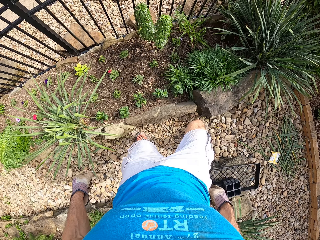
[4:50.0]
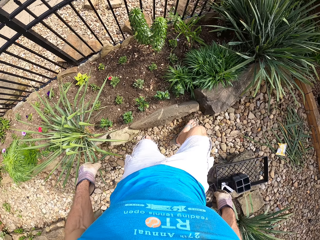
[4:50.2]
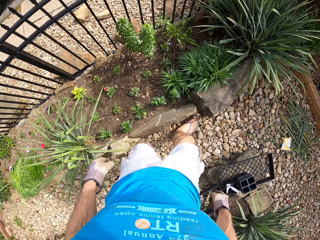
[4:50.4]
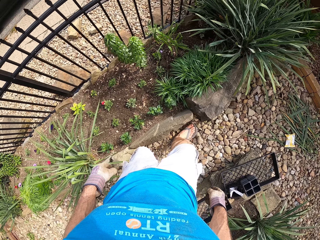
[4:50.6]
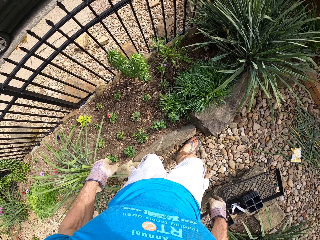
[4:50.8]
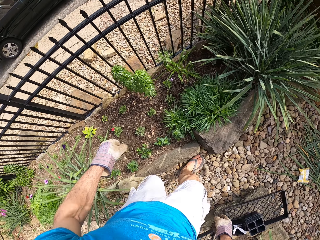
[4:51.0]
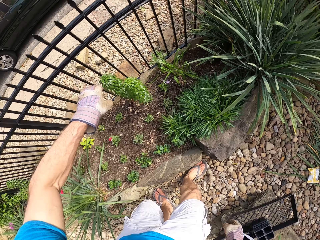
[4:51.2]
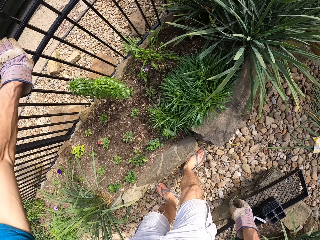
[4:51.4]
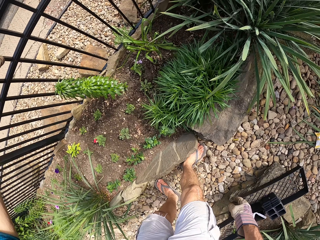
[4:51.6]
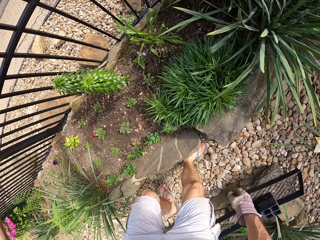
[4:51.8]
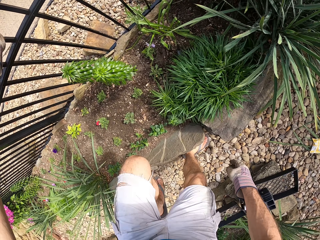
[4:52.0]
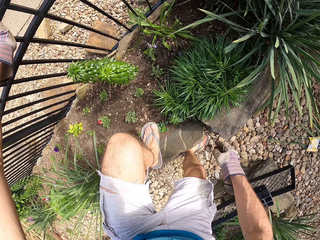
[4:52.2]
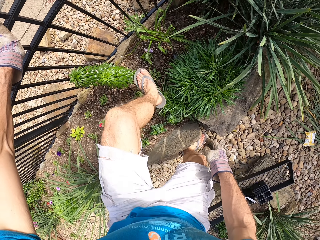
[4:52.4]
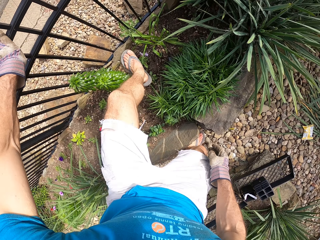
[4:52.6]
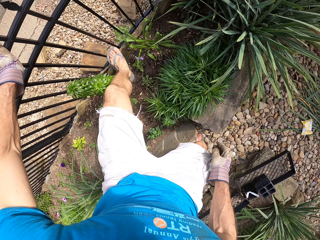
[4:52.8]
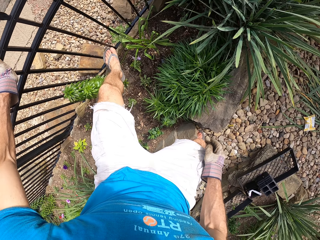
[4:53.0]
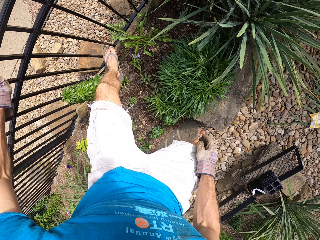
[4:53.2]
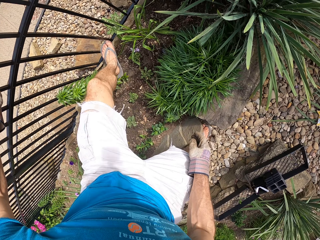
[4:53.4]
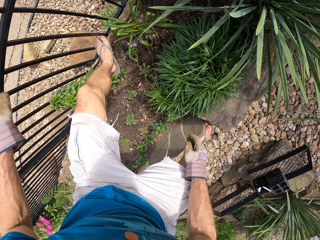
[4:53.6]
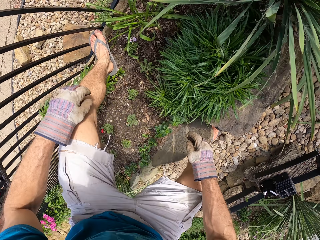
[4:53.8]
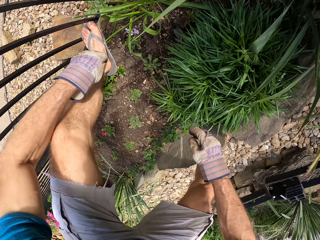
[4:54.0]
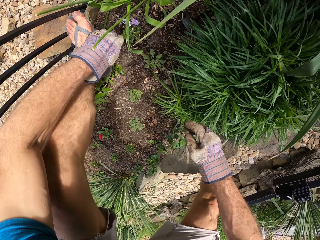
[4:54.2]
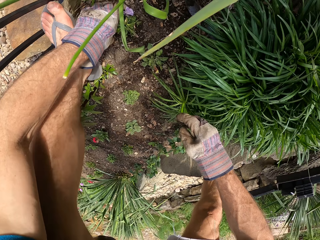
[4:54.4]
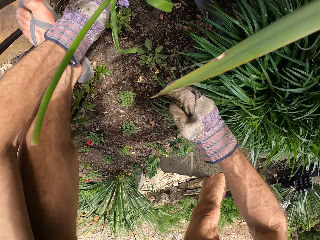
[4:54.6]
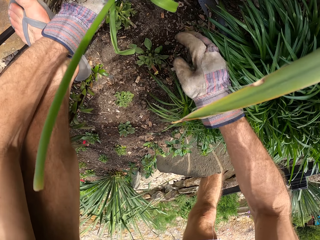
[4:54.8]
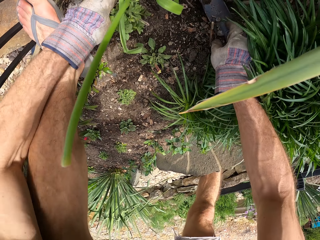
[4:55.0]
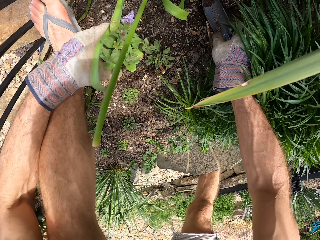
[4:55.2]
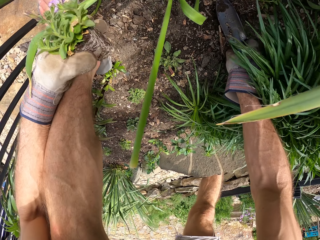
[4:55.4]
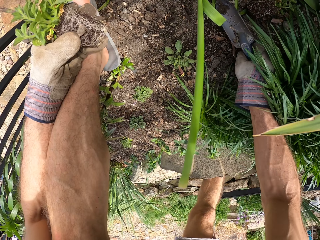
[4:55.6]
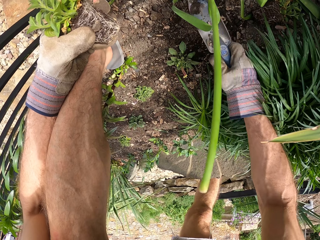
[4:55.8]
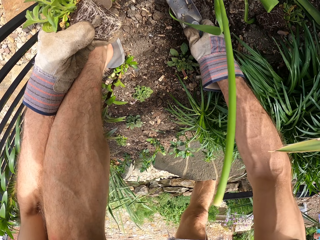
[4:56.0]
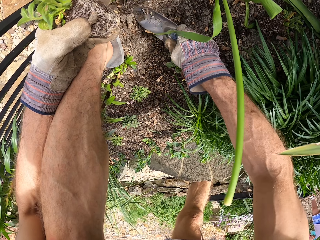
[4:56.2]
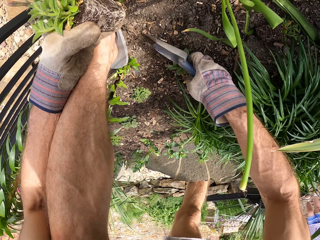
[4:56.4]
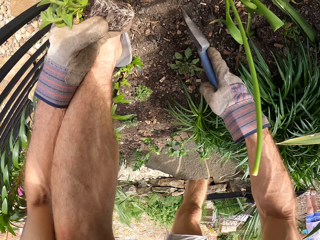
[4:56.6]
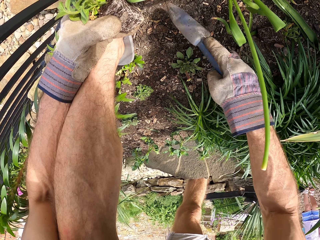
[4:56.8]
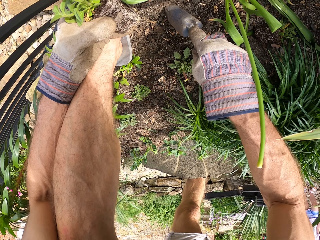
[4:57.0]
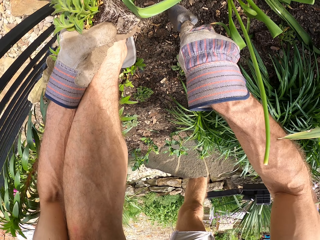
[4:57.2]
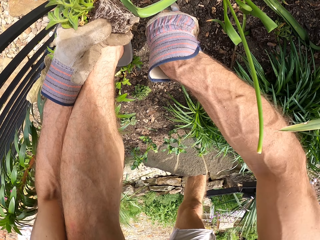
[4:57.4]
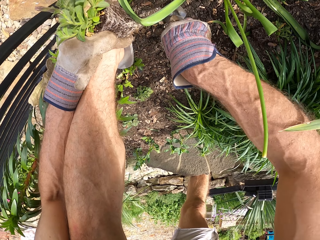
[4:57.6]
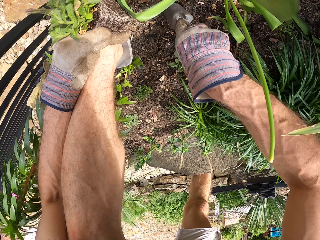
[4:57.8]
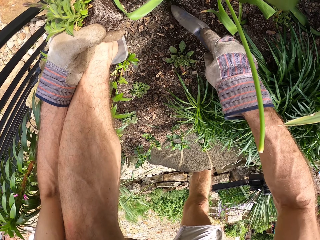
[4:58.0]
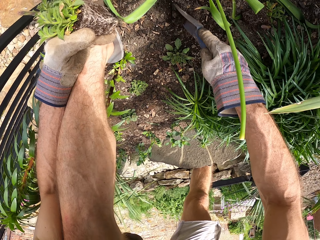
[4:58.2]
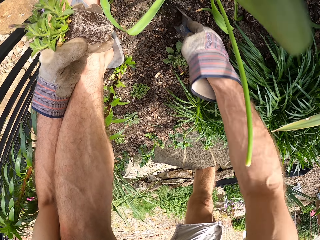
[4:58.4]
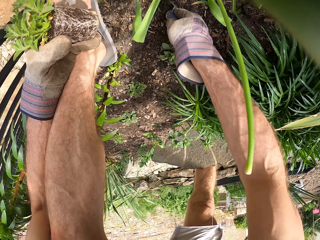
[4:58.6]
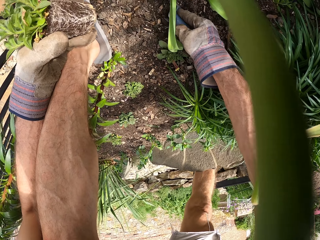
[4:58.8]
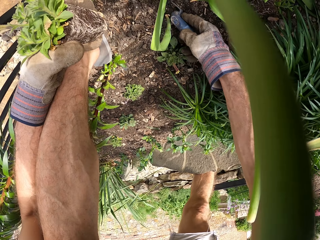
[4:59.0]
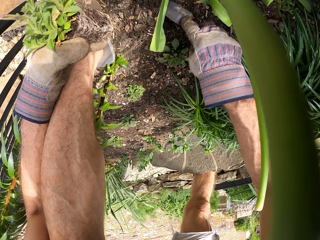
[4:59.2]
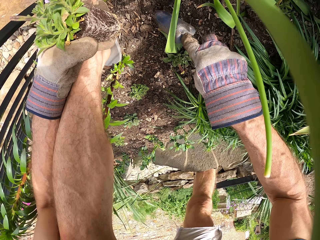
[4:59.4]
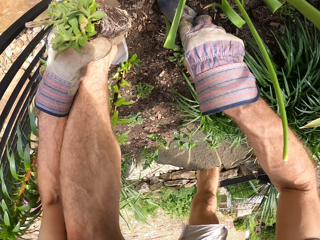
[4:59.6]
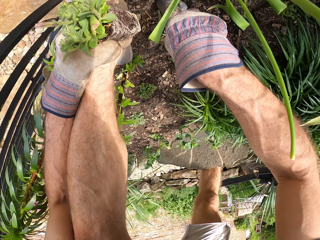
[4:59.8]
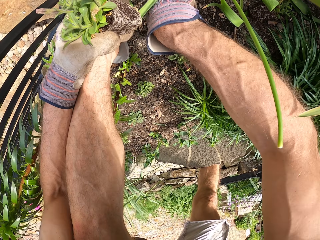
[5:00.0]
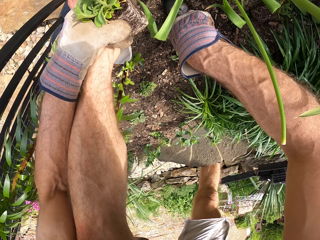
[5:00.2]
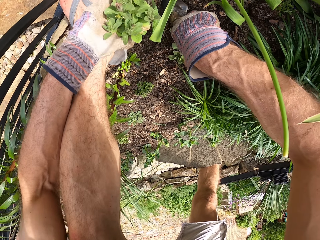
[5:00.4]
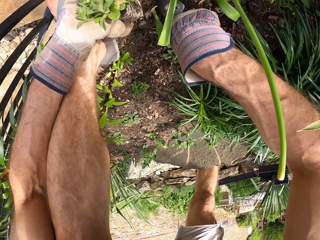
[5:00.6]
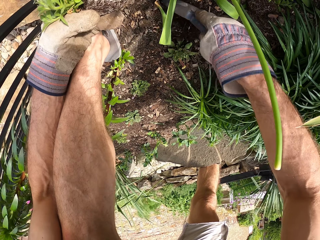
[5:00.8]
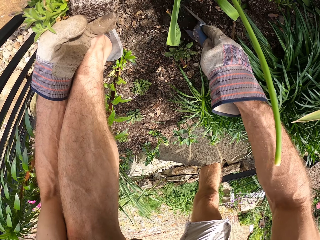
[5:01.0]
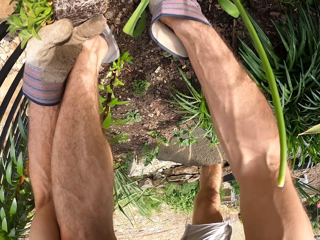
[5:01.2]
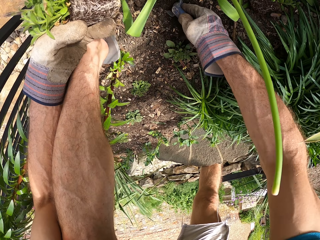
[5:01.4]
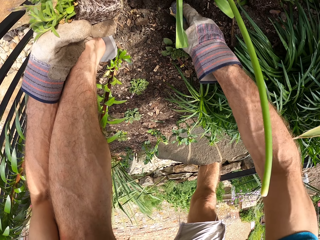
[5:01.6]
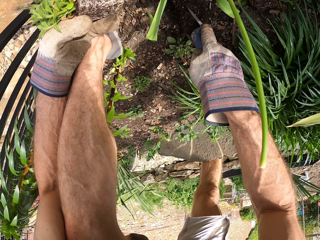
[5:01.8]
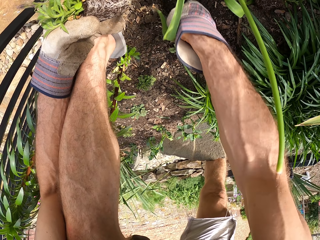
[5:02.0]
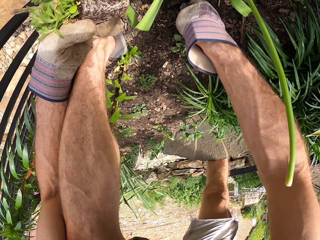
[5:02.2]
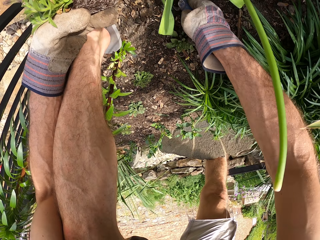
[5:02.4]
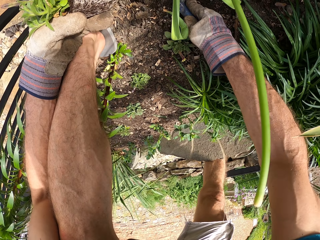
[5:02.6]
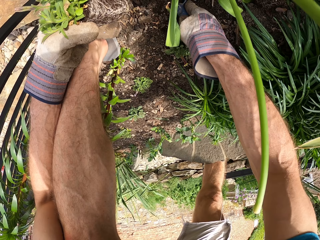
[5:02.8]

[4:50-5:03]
The camera wearer holds the fence. He steps on the fence. He pulls his hand off the fence. He bends. He picks a seedling. He picks a garden trowel. He spreads soil with the garden trowel. He digs a hole in the garden with the trowel.

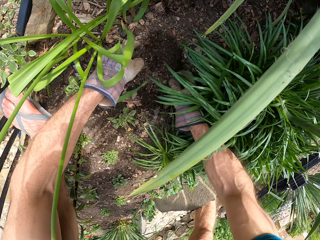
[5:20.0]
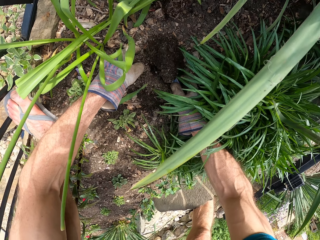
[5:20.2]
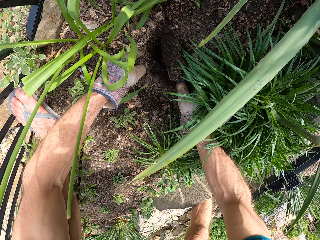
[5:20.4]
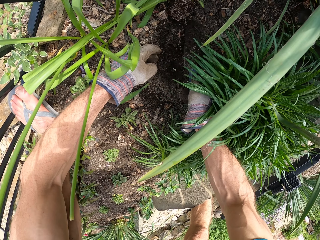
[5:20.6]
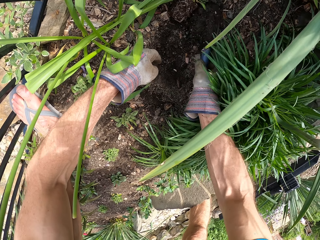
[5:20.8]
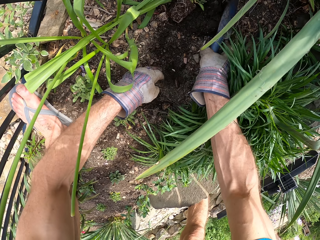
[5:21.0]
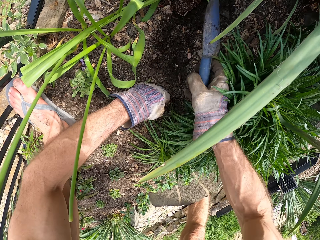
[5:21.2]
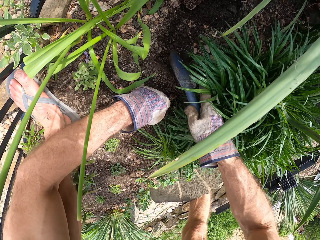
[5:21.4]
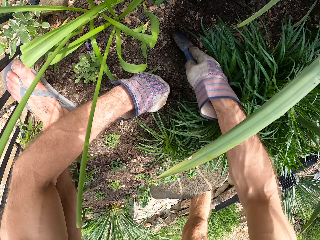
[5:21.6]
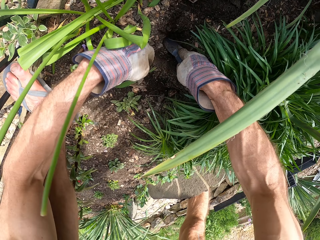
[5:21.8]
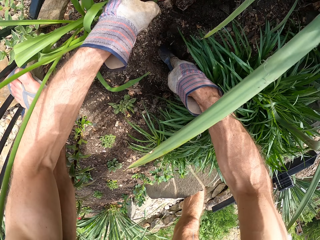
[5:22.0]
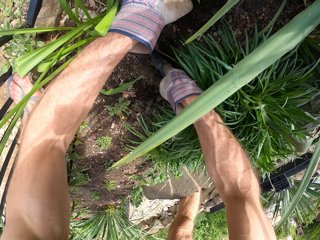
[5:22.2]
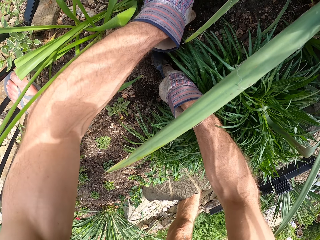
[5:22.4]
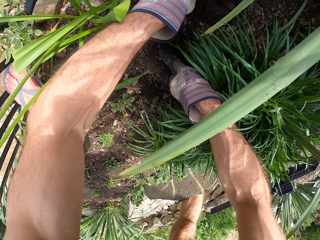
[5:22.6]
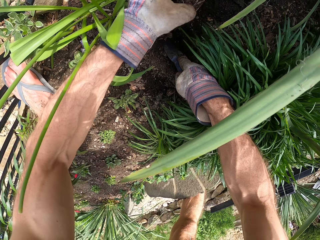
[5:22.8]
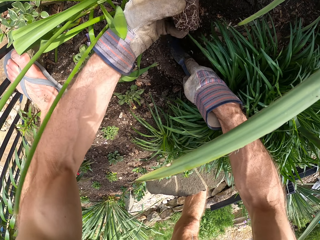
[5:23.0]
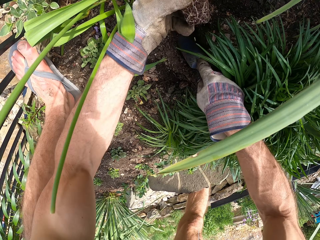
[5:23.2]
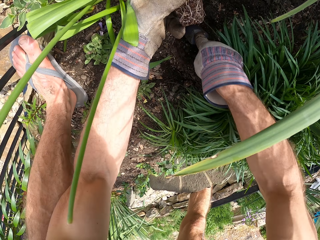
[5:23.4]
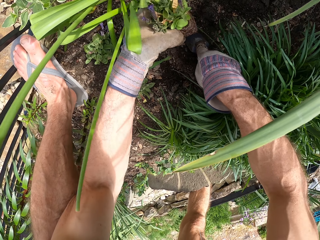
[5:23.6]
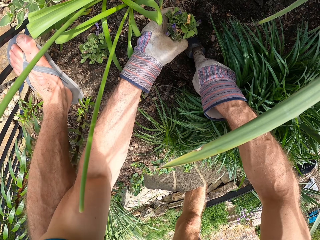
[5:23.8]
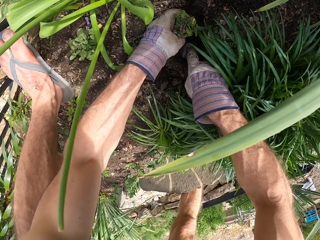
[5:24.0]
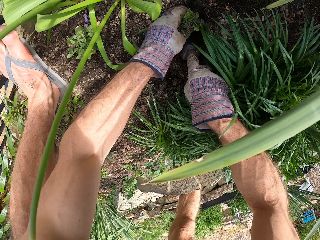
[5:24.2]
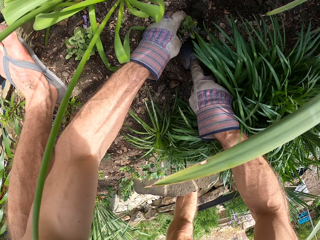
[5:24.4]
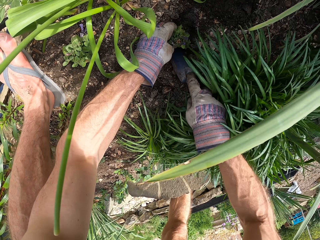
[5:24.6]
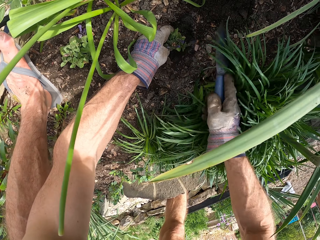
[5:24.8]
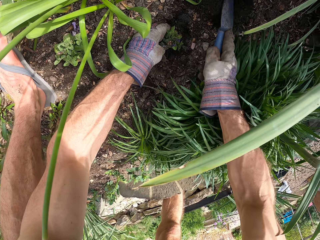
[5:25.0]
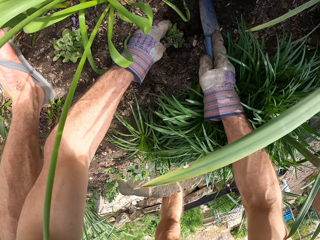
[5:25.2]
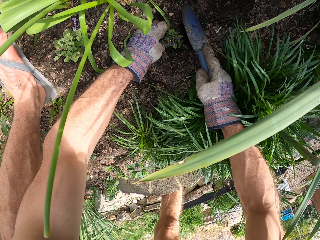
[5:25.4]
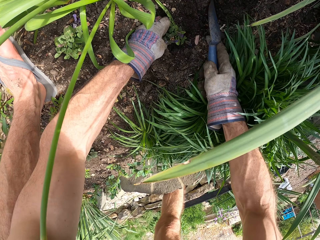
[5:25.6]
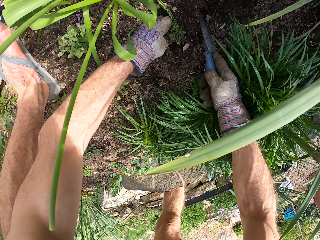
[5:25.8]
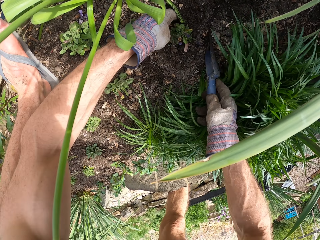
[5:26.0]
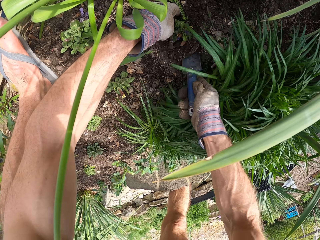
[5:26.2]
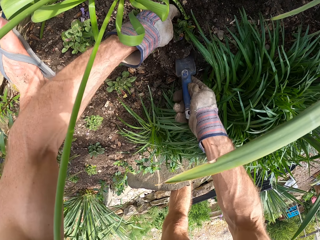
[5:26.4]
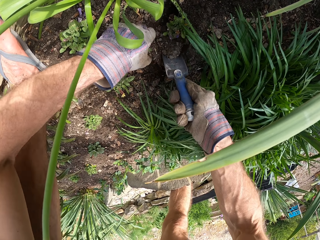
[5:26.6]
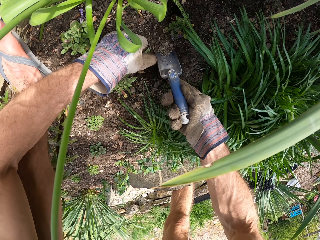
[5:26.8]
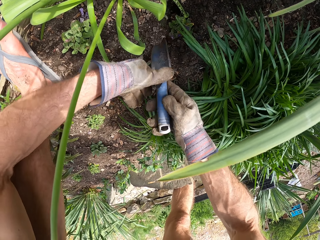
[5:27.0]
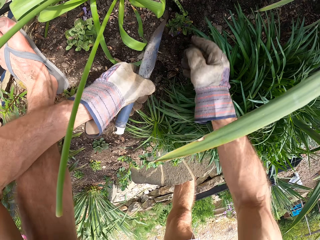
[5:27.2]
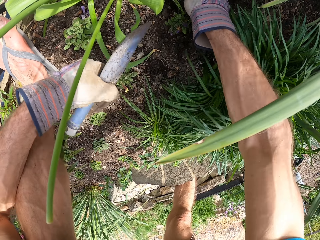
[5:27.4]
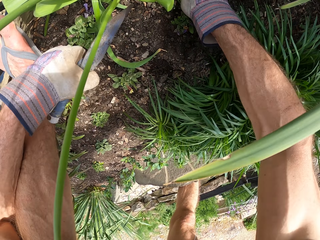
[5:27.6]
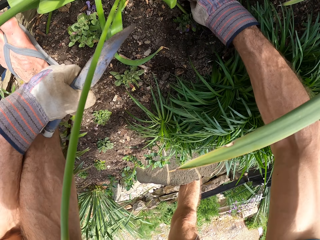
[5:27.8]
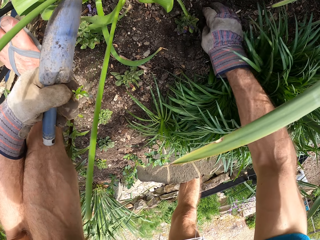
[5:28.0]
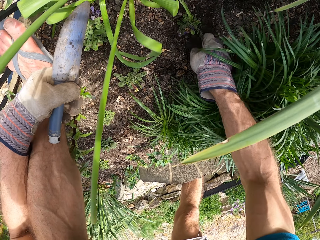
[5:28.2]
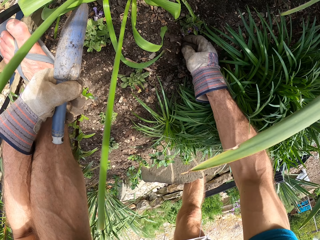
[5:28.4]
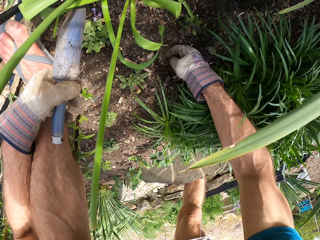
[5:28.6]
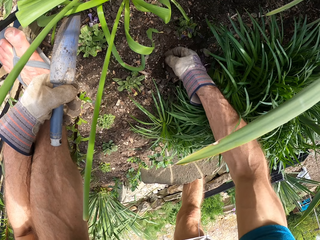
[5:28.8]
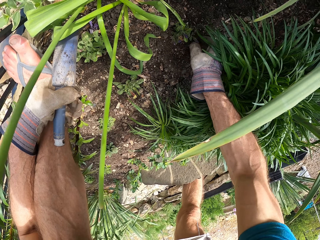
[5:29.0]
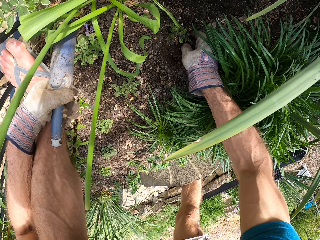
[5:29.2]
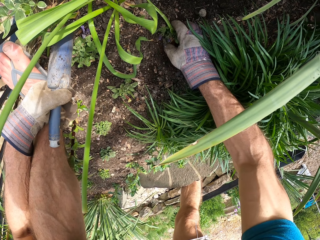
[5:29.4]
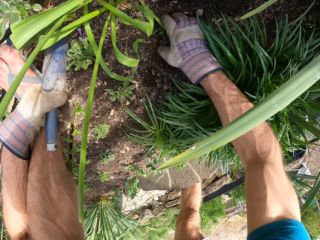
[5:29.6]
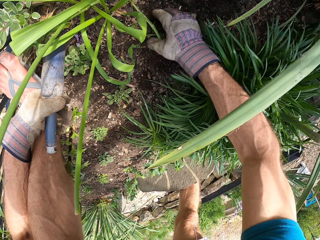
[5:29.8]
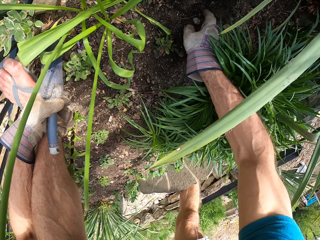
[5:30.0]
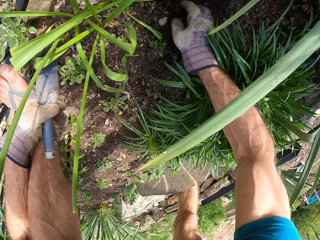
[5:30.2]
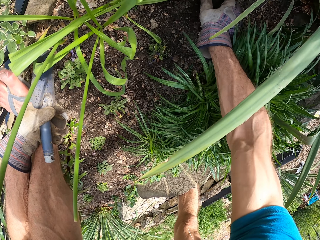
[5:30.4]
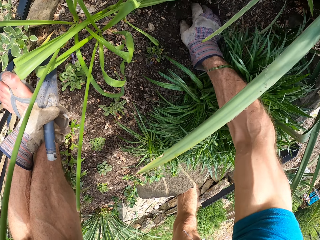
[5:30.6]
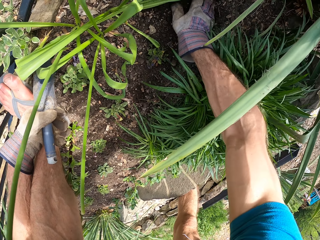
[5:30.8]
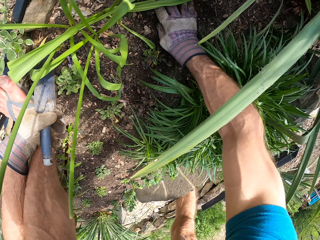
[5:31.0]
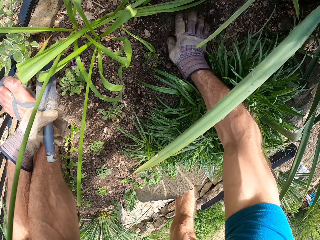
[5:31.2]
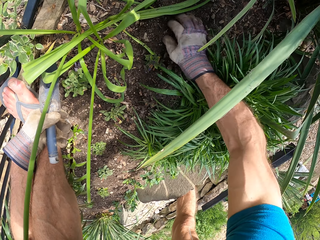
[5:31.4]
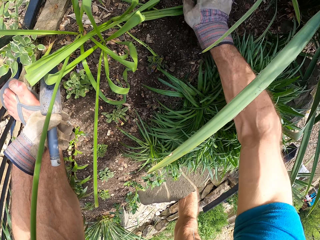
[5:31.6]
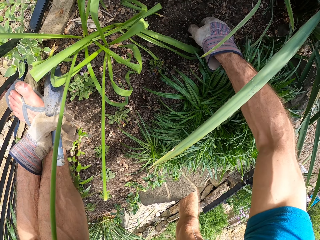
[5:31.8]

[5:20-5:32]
The camera wearer puts the soil beside the hole. He digs the garden with a trowel. He picks a seedling. He puts the seedling in the hole. He covers the seedling with soil. He holds the seedling. He switches the trowel to the other hand. He spreads soil with his hand.
